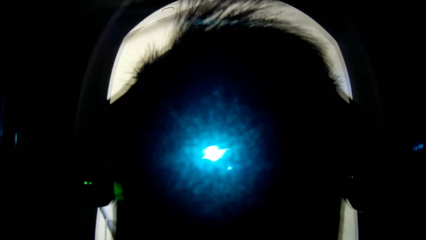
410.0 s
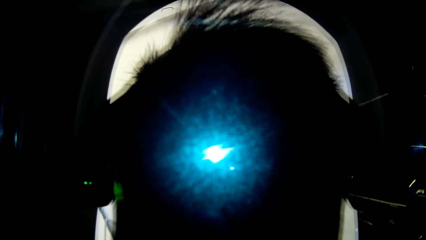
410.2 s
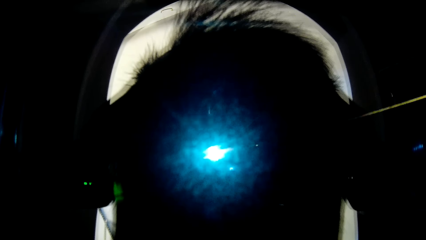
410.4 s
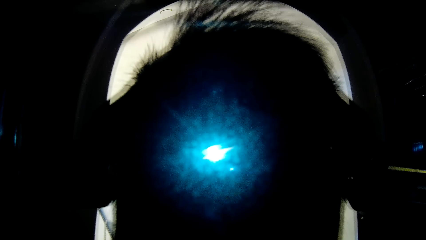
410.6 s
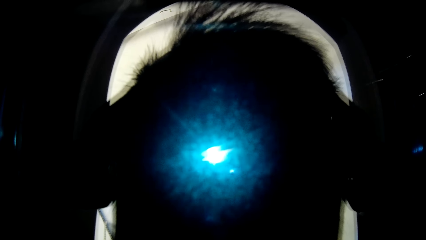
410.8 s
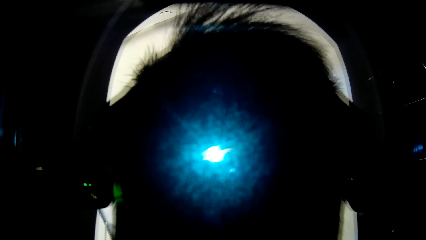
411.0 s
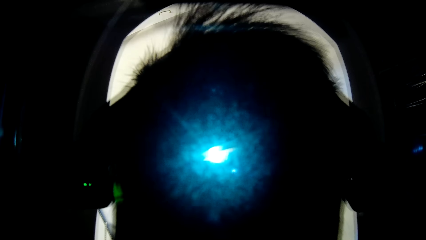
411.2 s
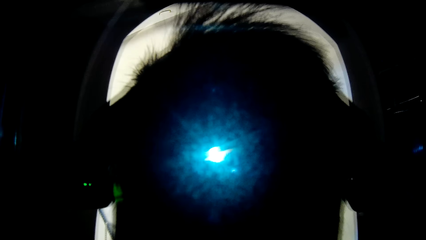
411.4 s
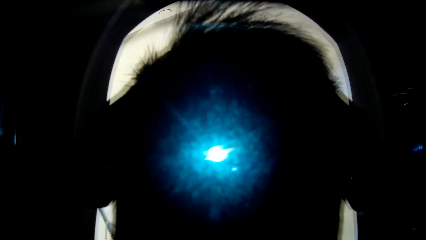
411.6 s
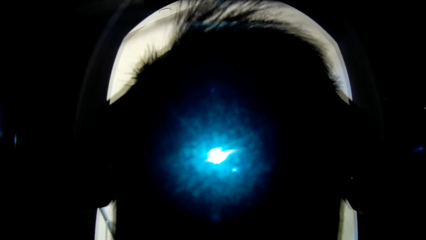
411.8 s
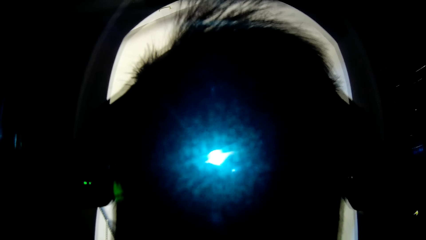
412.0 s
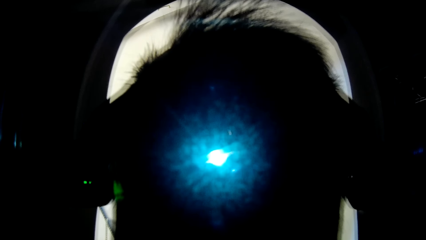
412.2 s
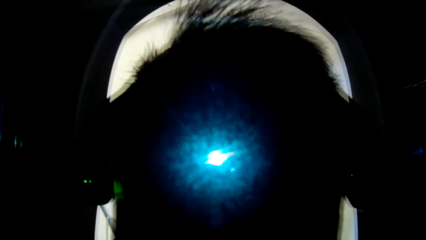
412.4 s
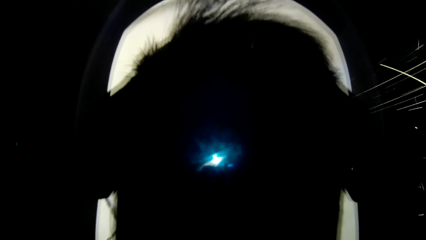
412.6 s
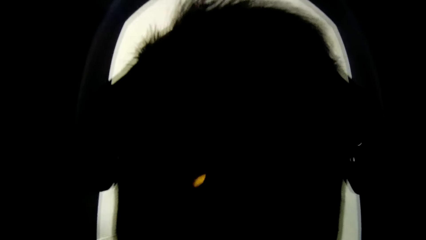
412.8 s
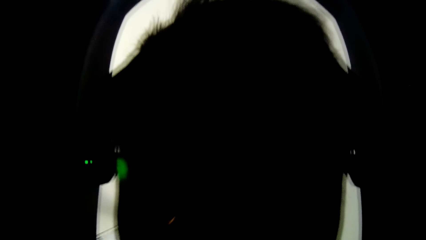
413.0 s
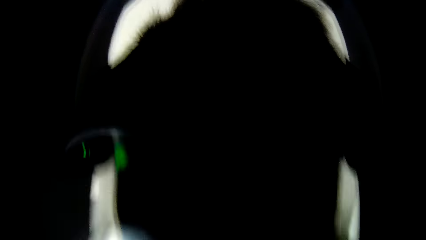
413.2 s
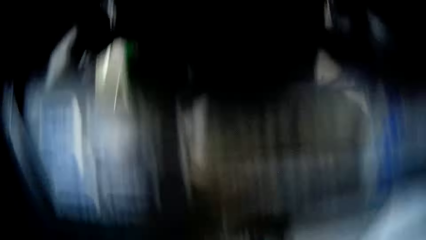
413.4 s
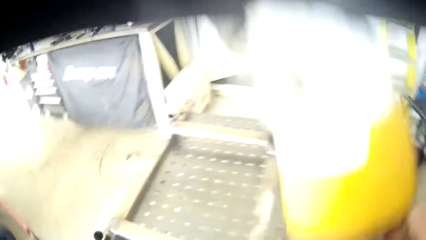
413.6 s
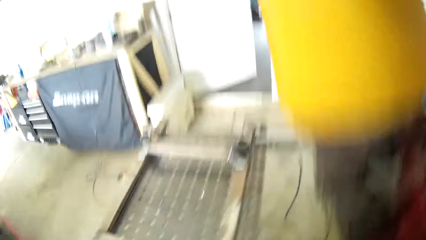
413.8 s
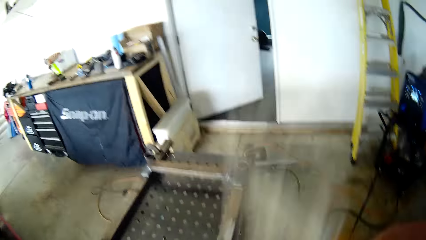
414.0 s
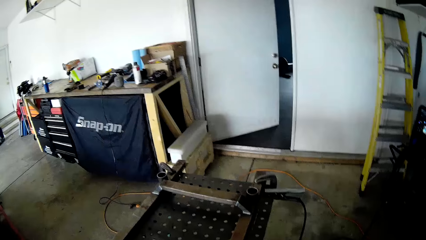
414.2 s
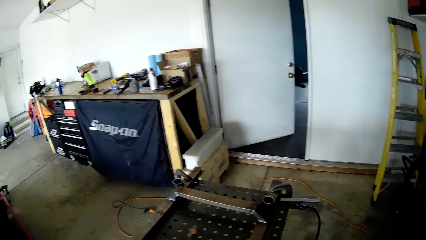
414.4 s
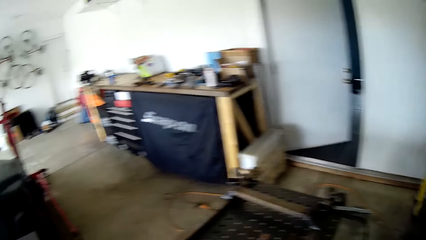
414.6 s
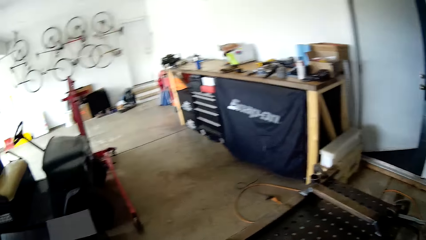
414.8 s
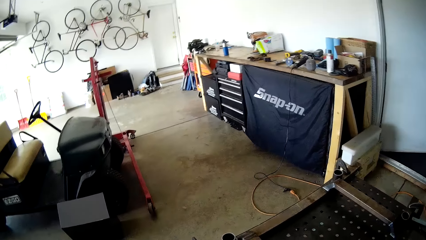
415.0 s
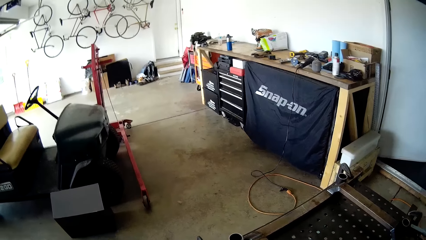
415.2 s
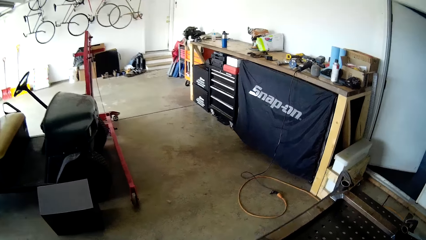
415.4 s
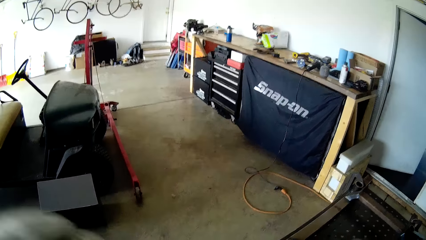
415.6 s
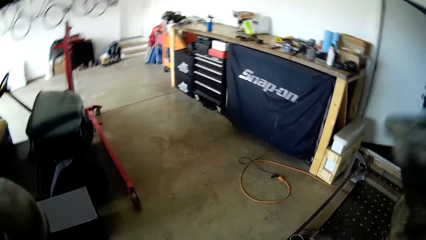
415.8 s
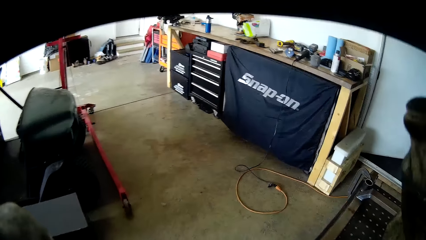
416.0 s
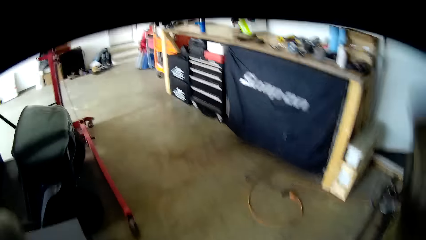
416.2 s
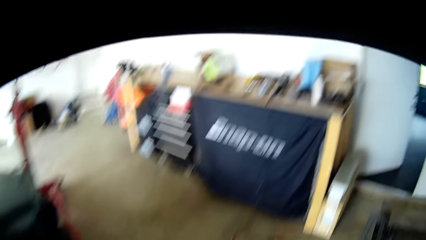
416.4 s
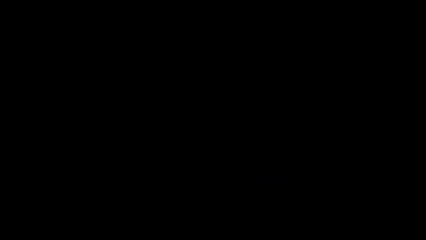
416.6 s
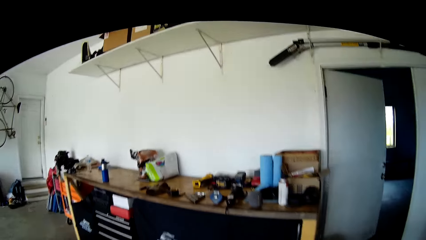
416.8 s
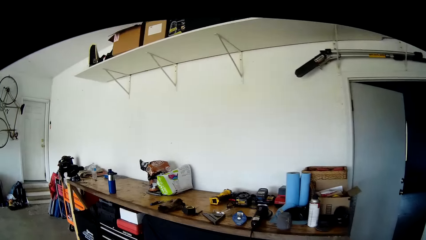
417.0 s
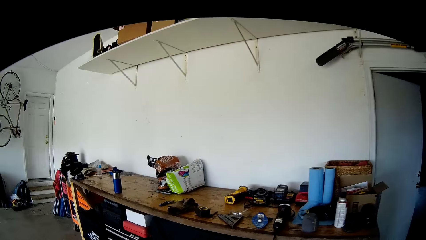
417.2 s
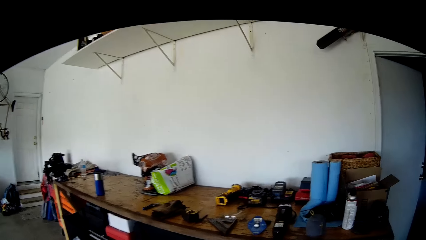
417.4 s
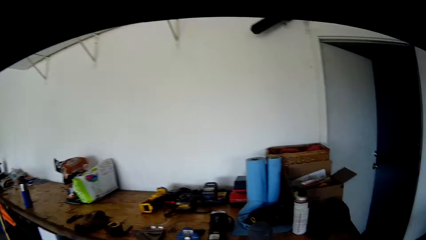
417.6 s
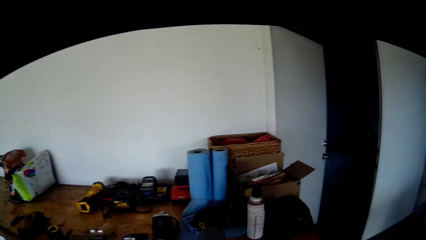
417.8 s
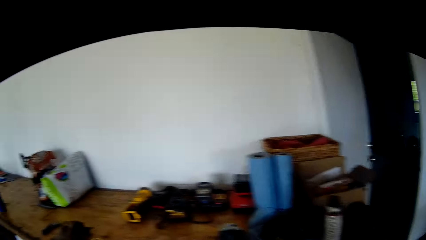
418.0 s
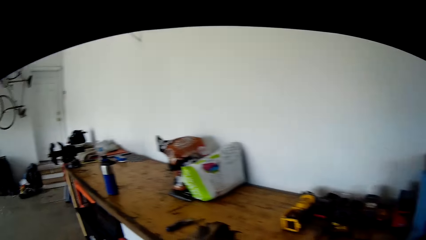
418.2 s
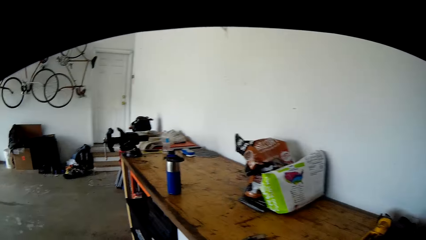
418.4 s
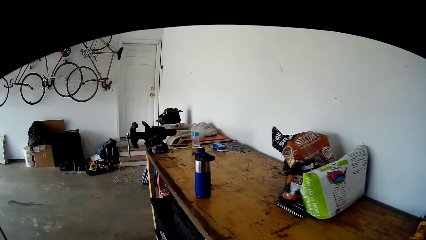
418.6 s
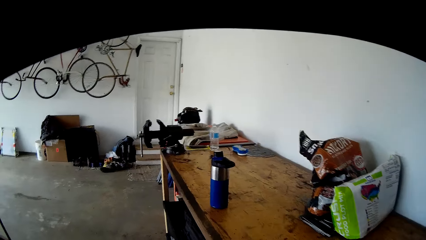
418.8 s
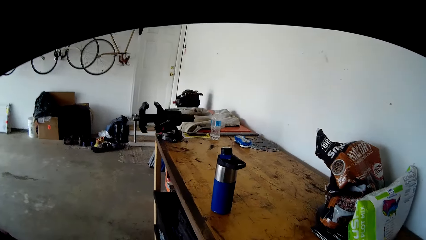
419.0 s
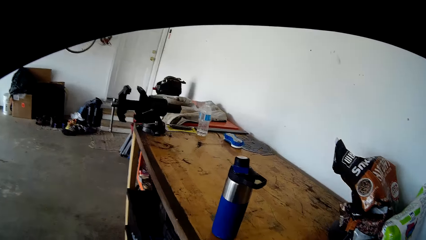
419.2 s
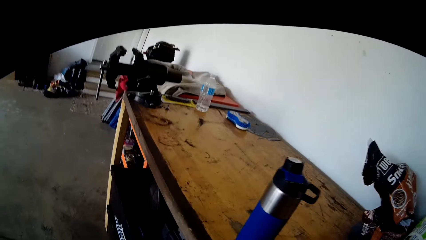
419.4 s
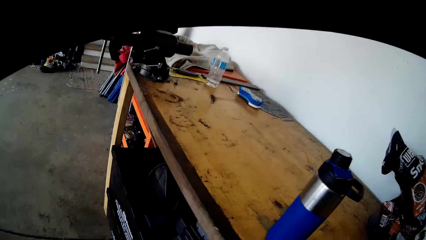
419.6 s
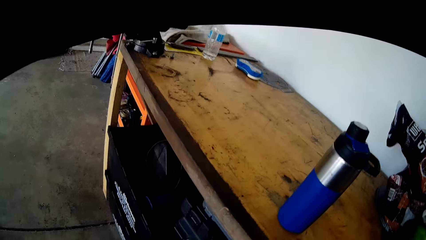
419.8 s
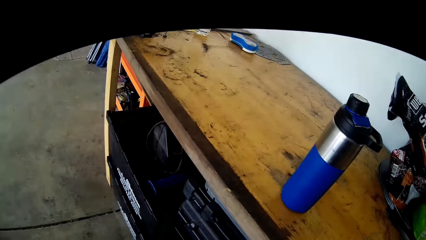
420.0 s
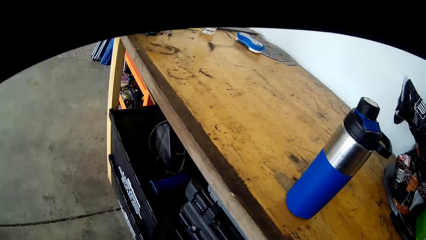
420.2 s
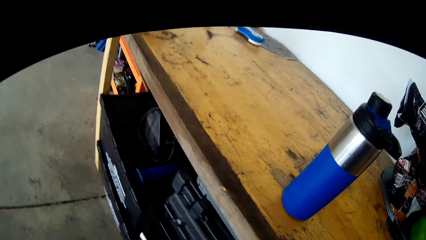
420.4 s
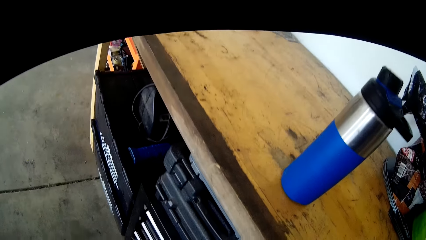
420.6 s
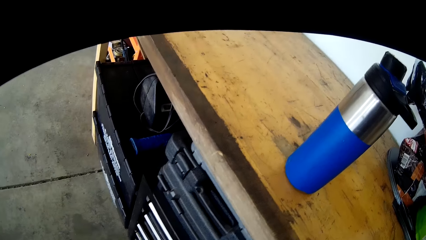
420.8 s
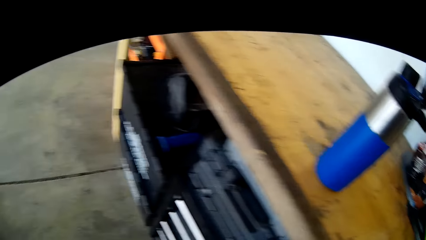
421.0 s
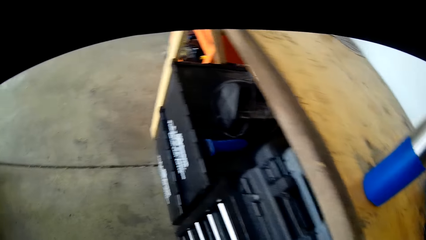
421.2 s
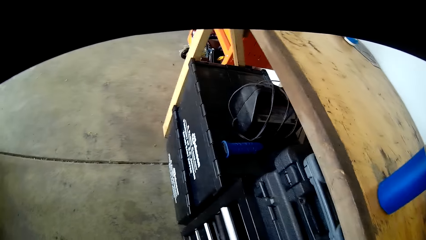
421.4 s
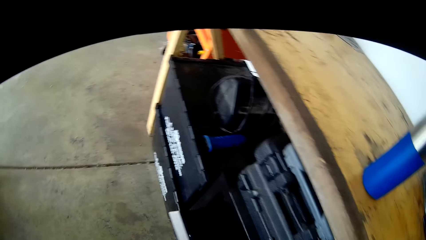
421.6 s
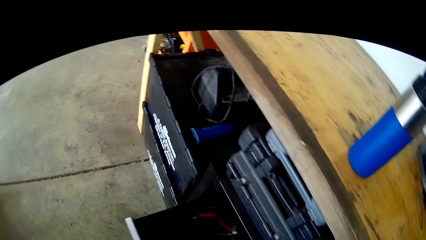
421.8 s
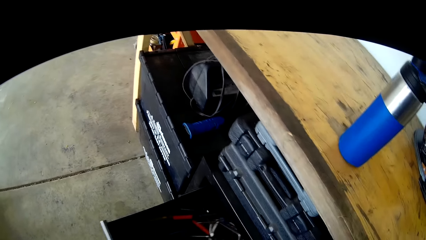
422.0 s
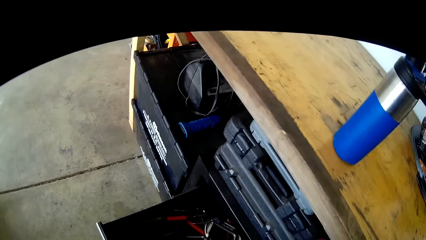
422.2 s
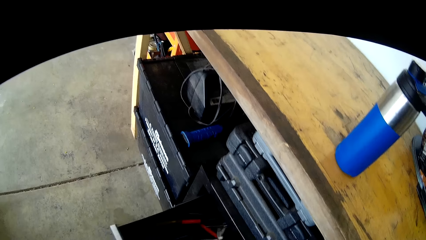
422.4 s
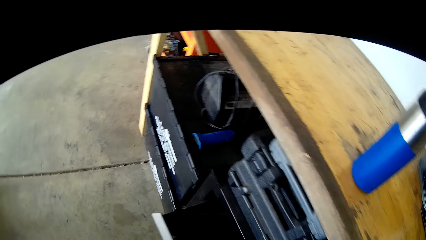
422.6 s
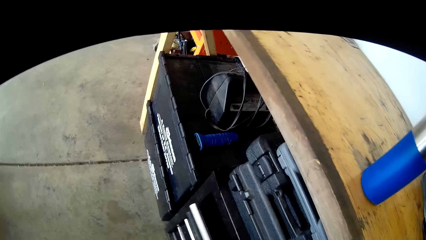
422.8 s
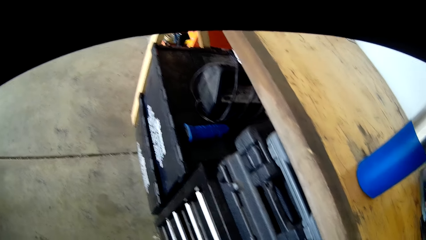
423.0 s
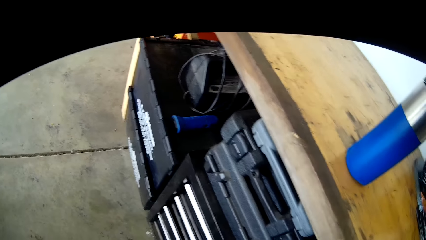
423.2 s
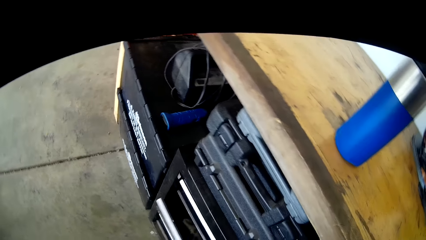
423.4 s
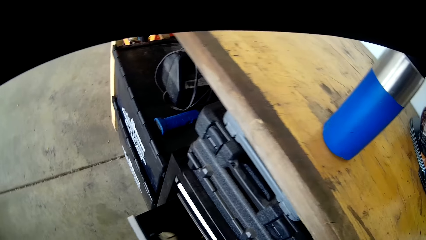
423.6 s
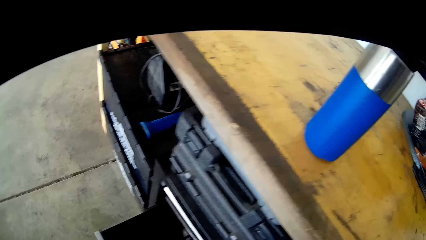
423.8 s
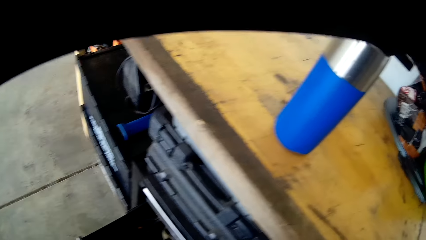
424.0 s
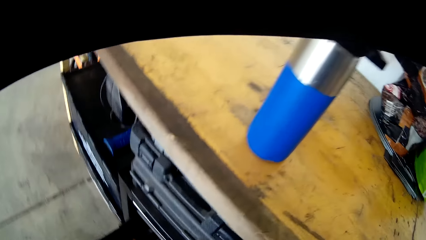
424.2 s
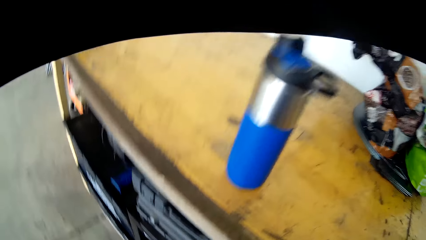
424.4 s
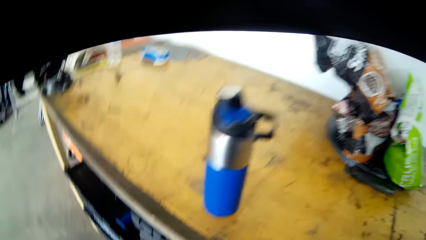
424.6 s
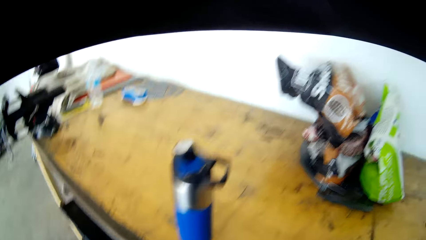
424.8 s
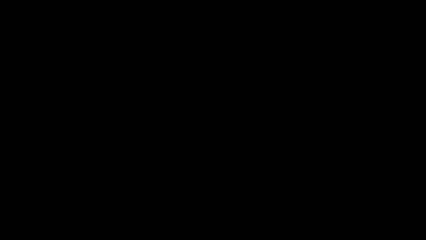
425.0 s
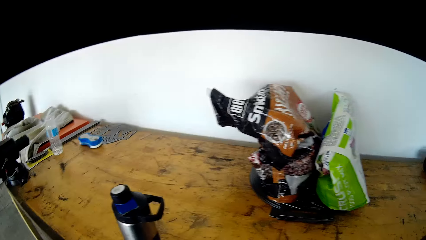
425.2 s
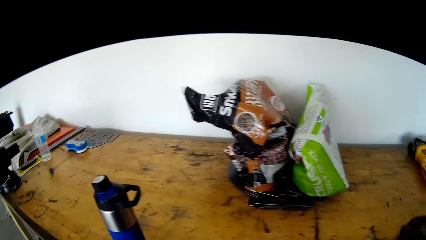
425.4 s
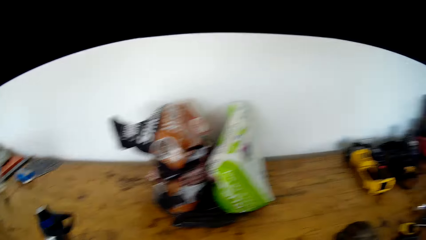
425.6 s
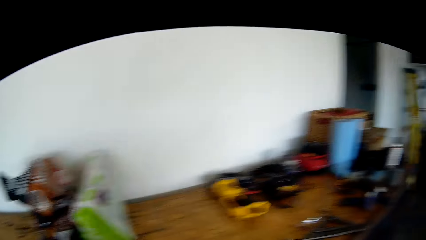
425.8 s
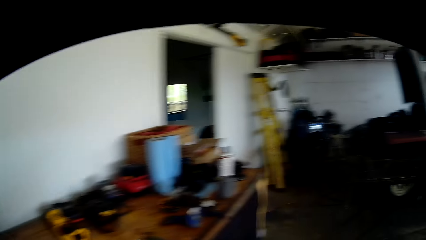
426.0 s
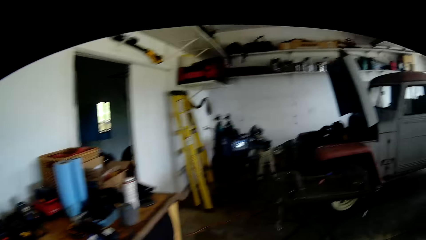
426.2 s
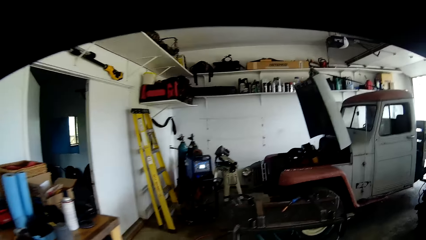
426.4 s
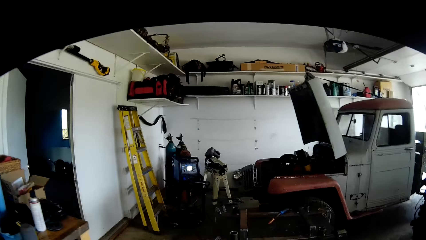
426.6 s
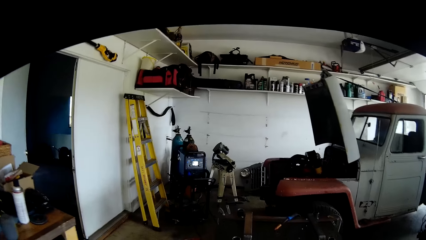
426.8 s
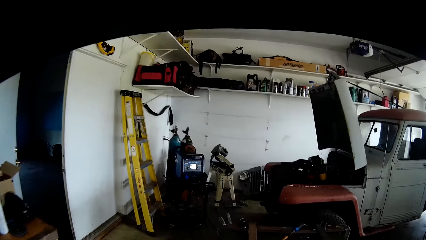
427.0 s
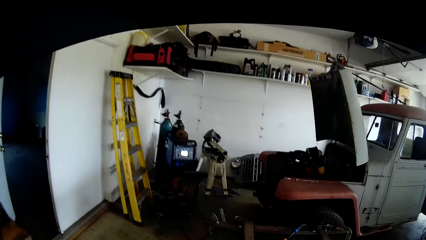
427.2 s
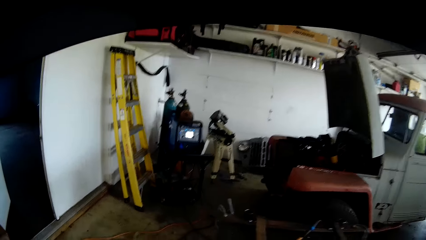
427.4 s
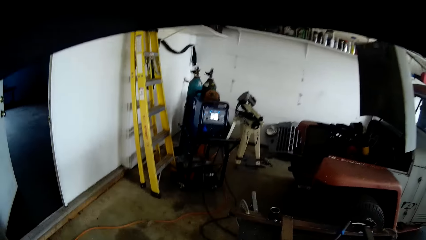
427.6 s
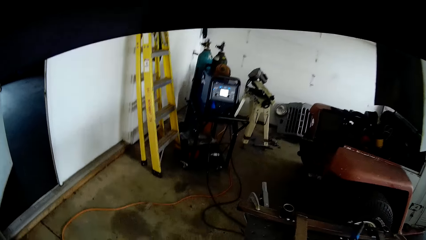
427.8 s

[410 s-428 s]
The camera wearer removes the welding helmet or mask from his face with his right hand. He holds the welding mask with hands. He opens a drawer with his right hand. He closes the drawer with his right hand. He opens the drawer with his right hand. He closes the drawer.
